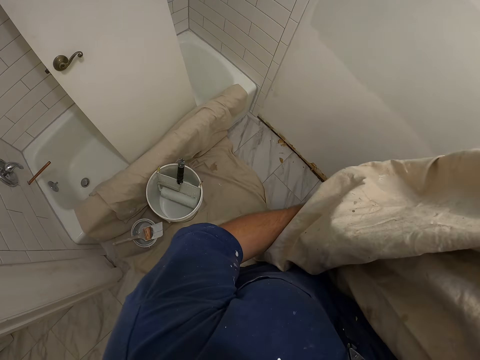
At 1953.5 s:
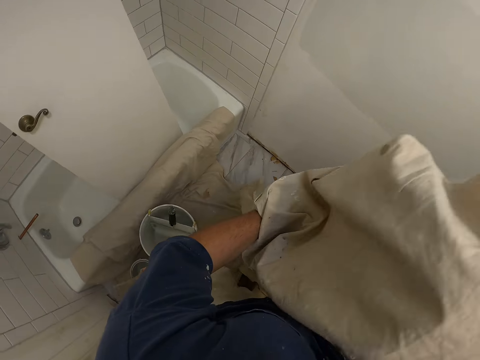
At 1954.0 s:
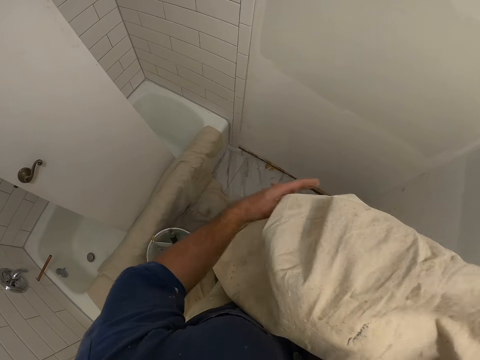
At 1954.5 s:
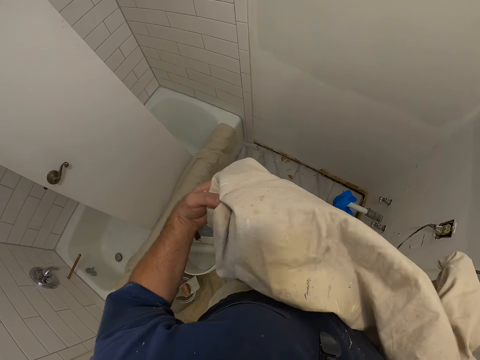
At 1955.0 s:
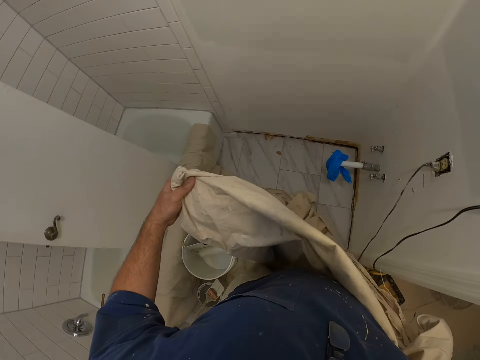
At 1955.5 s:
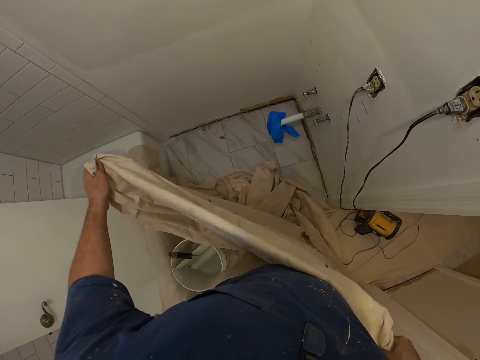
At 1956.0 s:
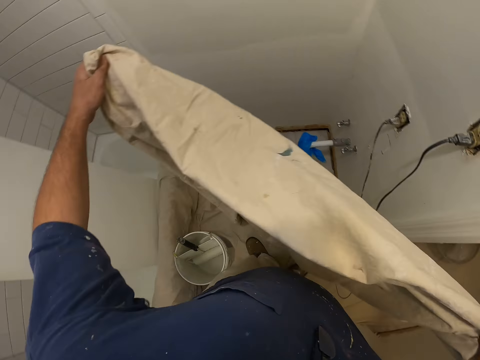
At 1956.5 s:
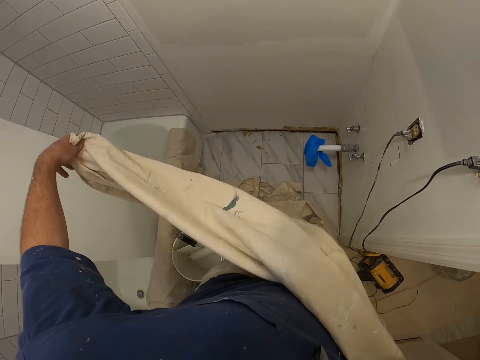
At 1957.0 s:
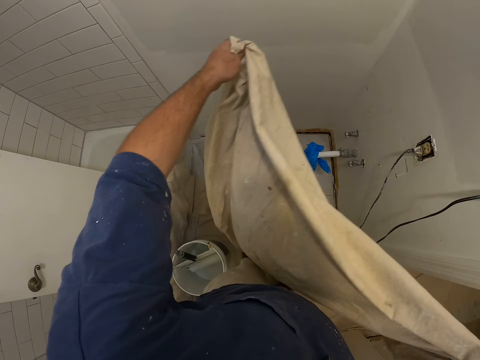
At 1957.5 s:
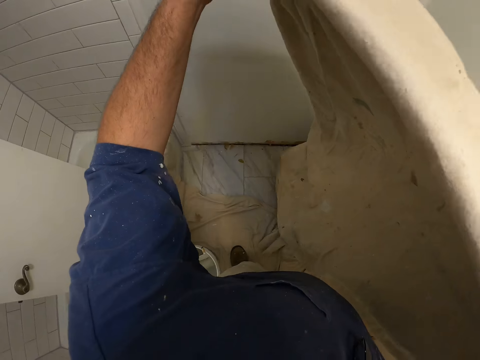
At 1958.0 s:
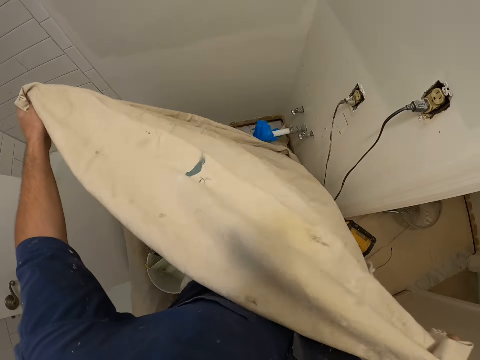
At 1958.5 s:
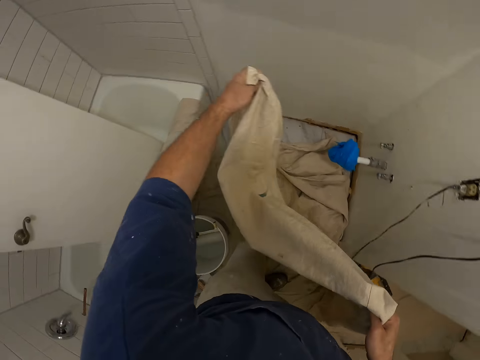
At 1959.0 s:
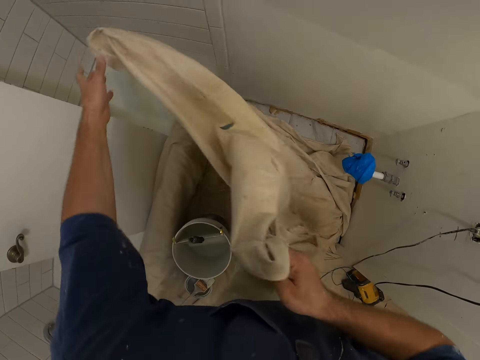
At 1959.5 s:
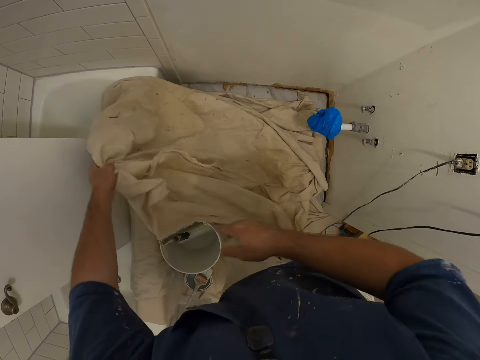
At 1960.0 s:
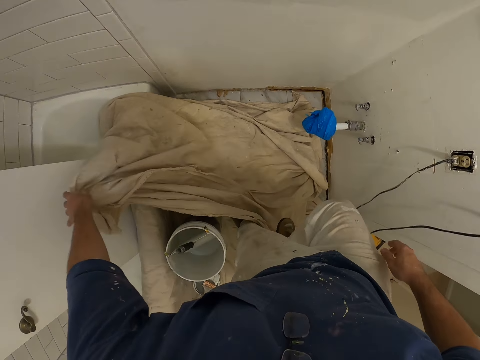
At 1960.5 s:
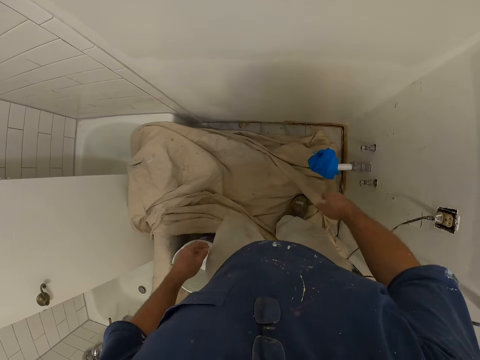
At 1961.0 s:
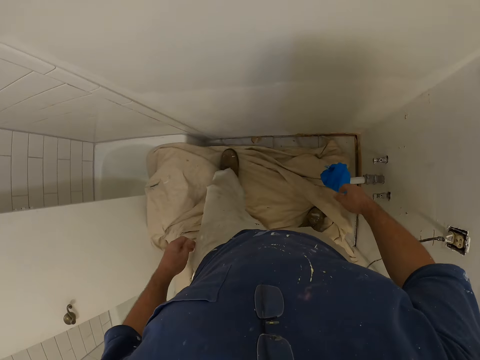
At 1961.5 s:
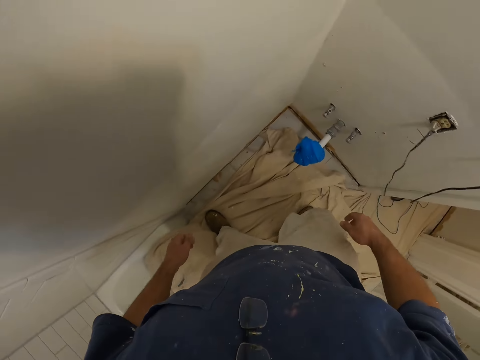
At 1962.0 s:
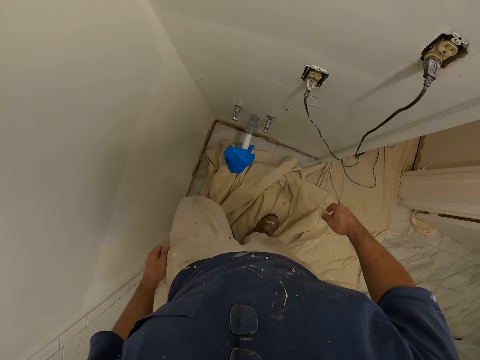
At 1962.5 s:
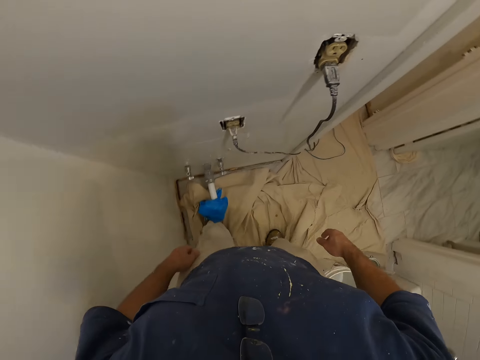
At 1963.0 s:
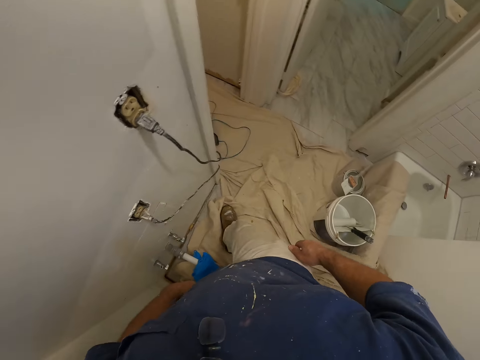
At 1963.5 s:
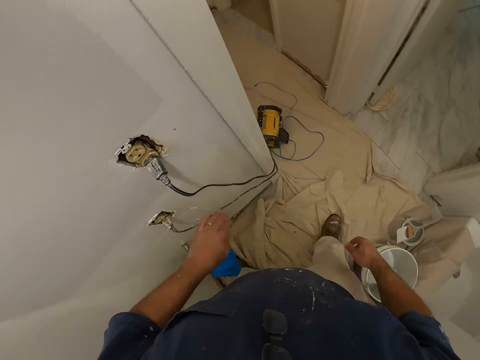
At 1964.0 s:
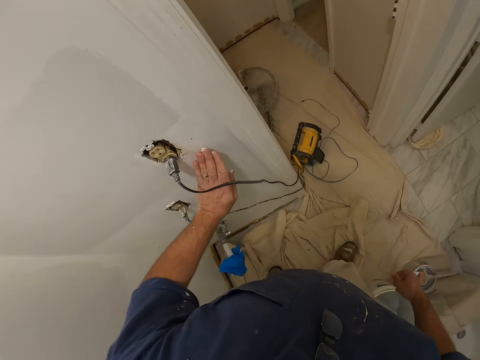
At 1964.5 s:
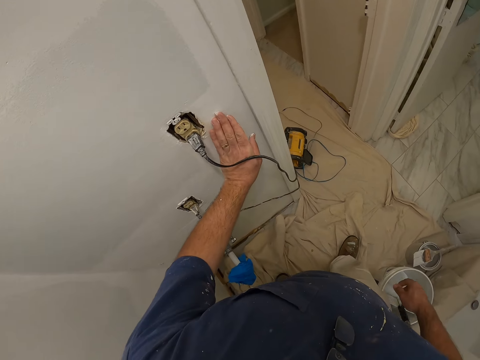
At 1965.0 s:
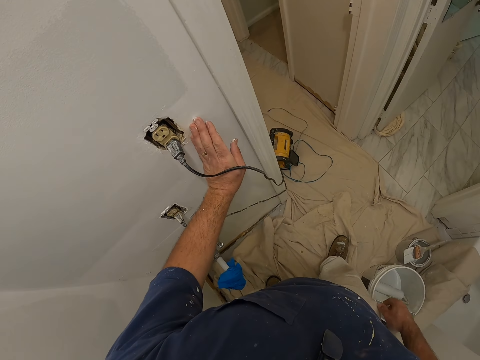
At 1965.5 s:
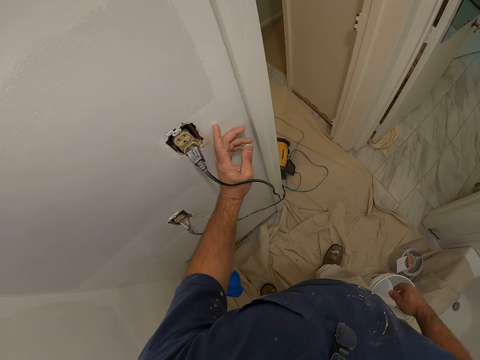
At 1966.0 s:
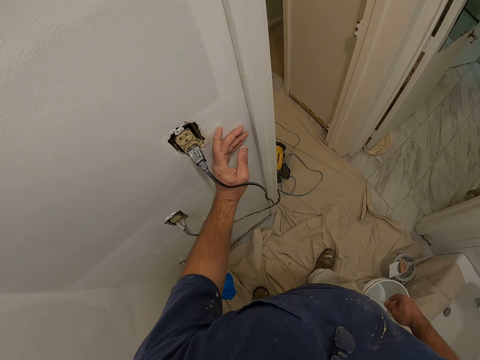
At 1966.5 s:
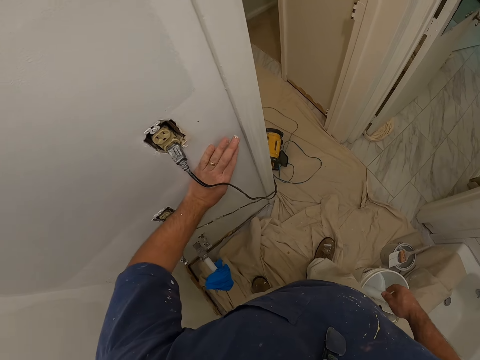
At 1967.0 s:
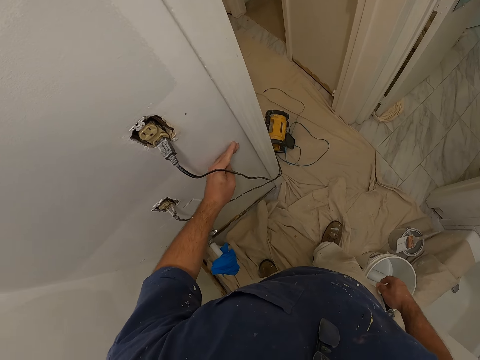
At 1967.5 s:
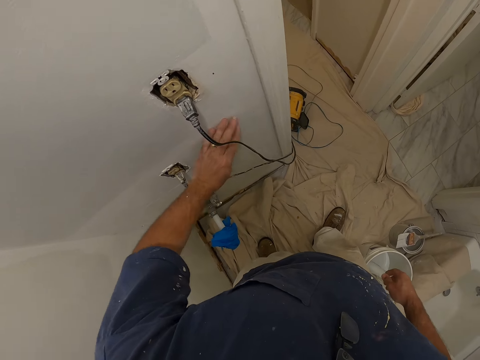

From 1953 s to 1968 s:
The camera wearer spreads the fabric on the floor. He steps on the fabric. He feels the wall of the room with his left hand.

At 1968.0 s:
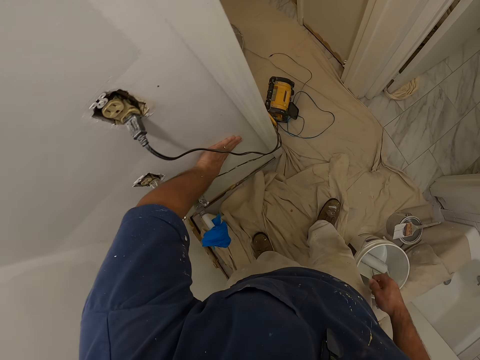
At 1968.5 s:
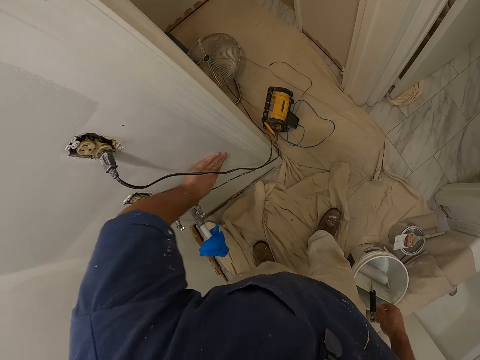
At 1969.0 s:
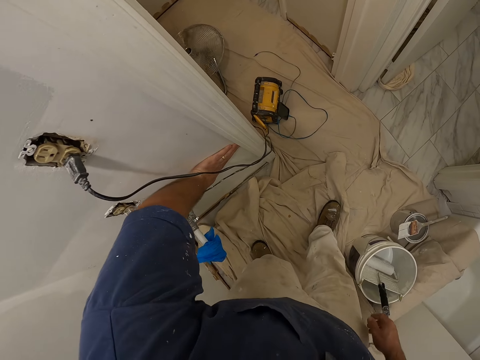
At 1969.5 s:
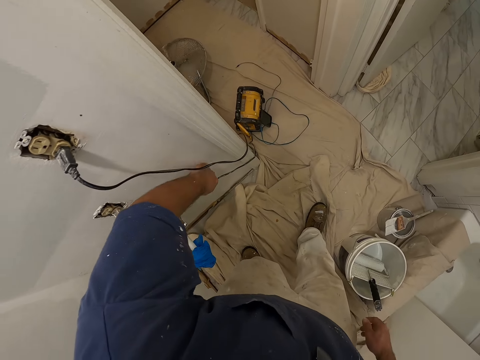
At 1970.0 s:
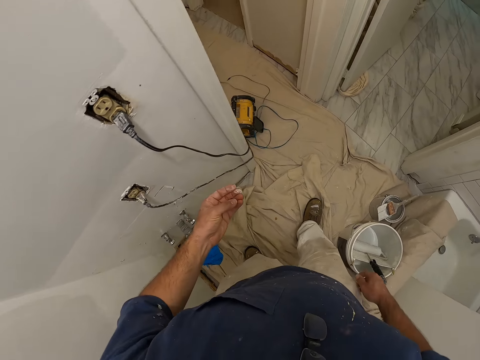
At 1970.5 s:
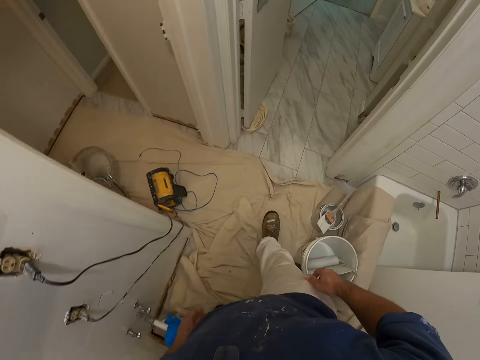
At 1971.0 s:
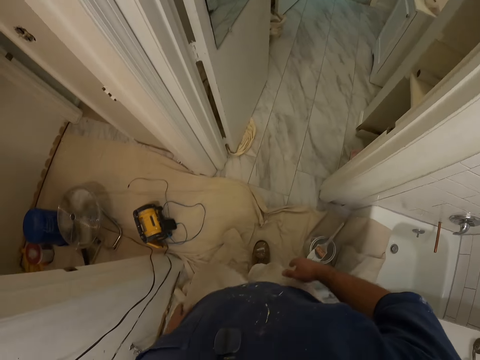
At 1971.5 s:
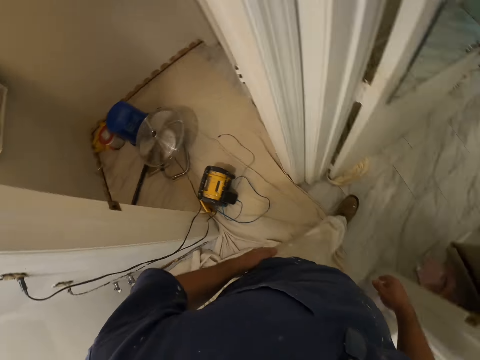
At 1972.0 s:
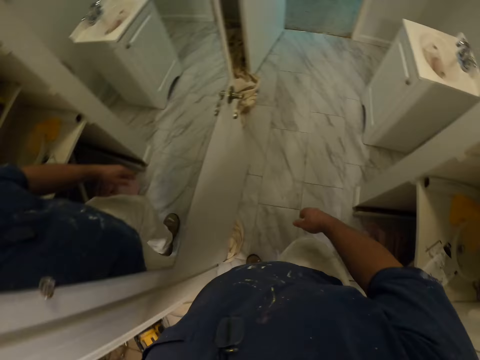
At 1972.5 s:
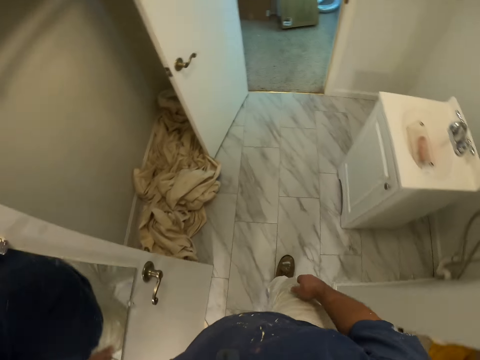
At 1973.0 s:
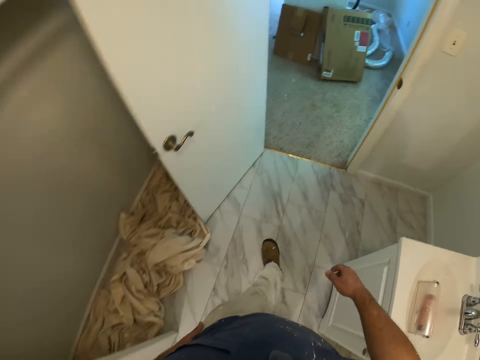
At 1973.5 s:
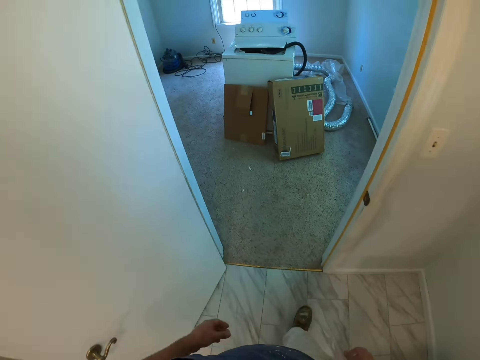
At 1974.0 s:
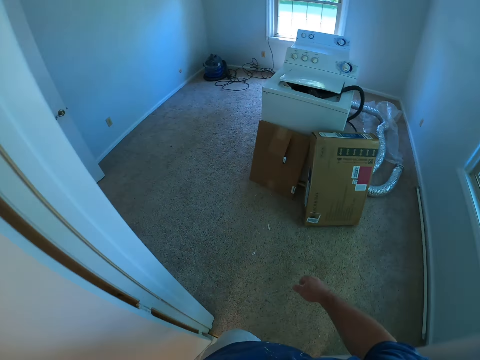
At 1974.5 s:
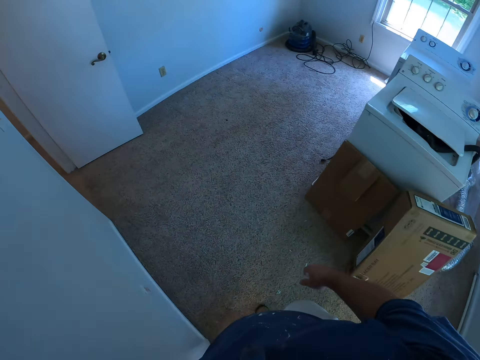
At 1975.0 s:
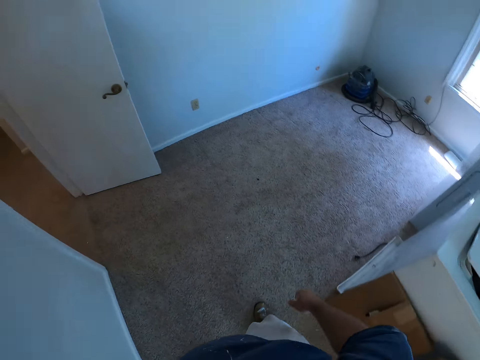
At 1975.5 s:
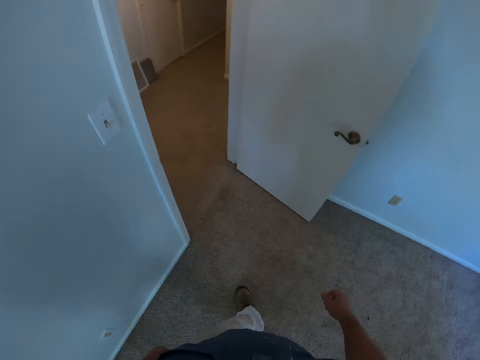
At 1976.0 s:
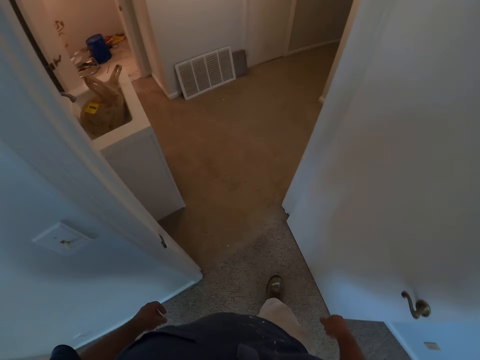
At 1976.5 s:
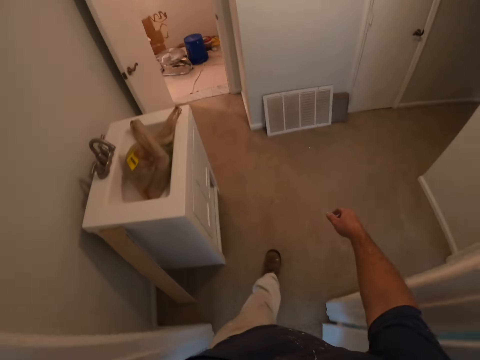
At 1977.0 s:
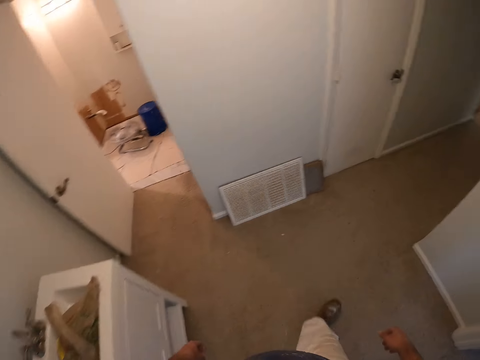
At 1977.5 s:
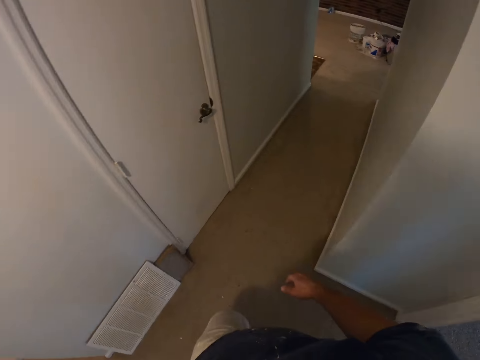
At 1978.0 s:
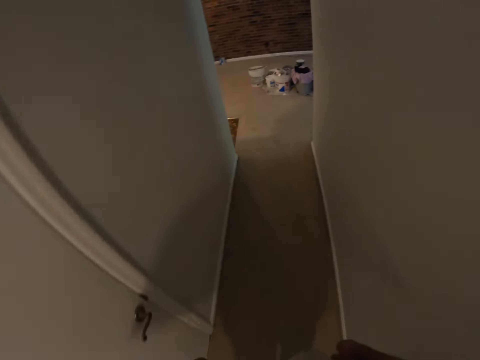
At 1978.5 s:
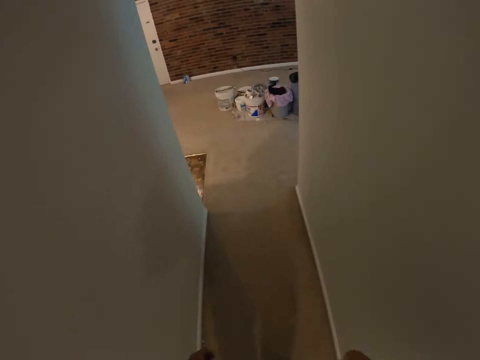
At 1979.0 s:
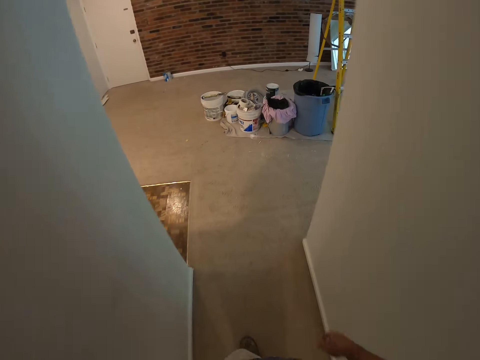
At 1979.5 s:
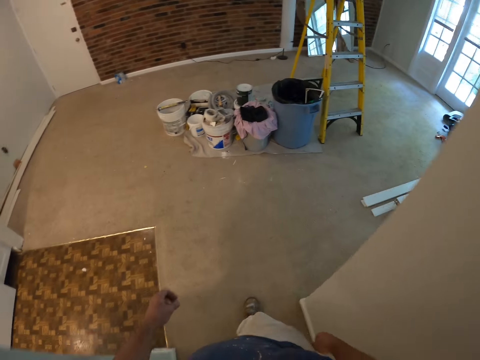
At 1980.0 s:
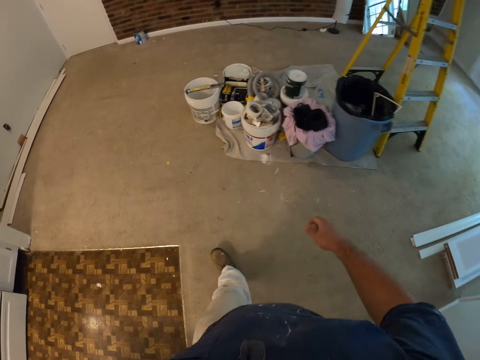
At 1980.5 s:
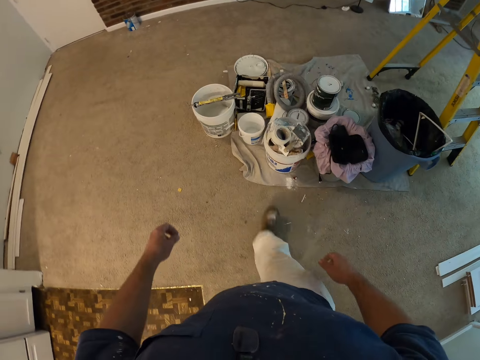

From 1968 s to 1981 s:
The camera wearer walks around the room. They walk out of the room.
